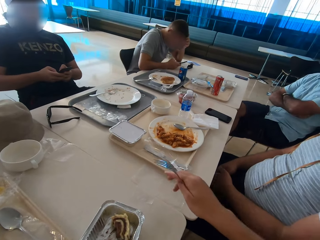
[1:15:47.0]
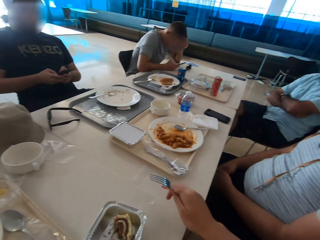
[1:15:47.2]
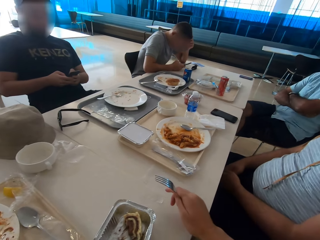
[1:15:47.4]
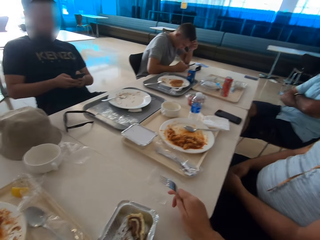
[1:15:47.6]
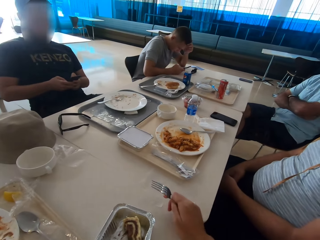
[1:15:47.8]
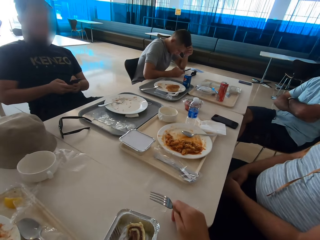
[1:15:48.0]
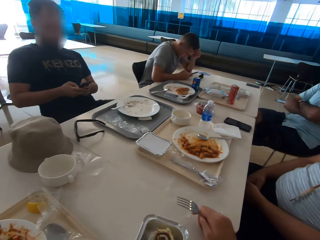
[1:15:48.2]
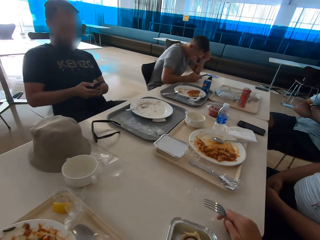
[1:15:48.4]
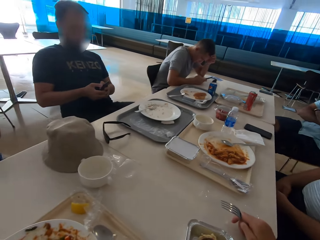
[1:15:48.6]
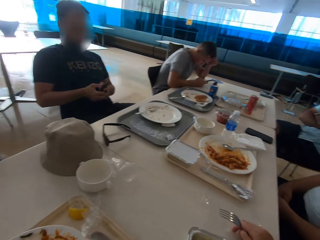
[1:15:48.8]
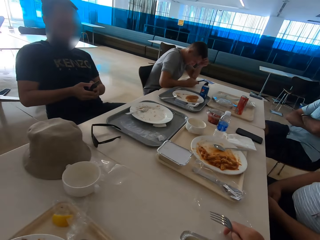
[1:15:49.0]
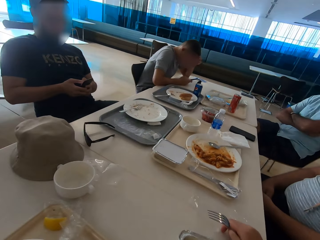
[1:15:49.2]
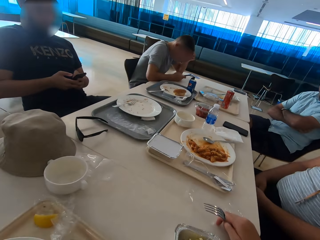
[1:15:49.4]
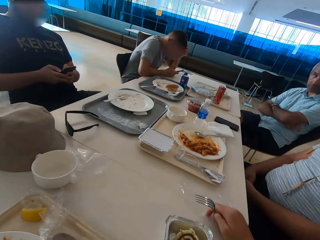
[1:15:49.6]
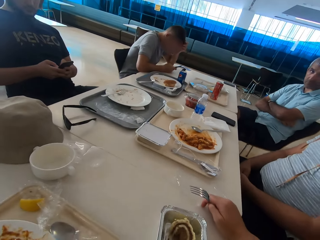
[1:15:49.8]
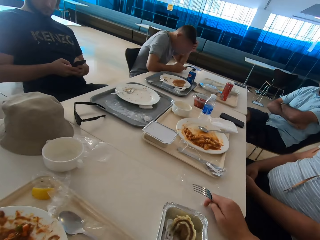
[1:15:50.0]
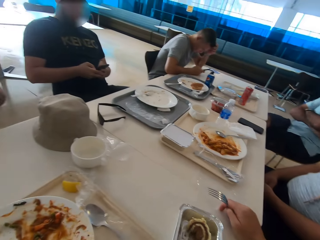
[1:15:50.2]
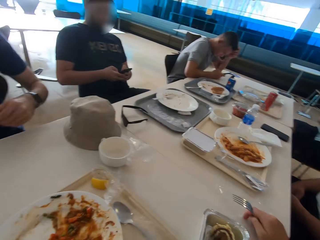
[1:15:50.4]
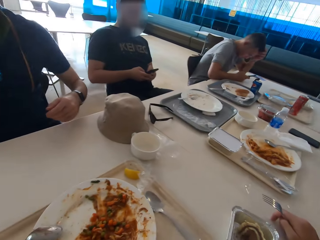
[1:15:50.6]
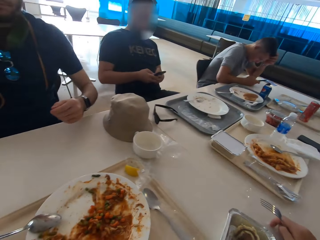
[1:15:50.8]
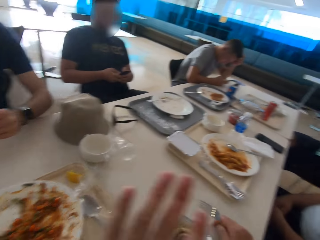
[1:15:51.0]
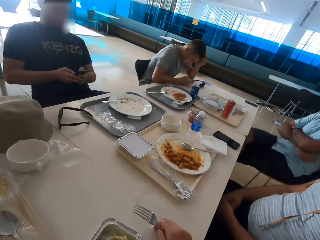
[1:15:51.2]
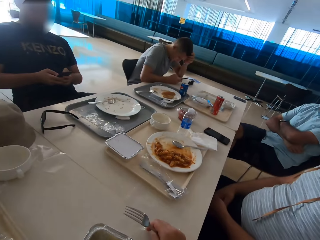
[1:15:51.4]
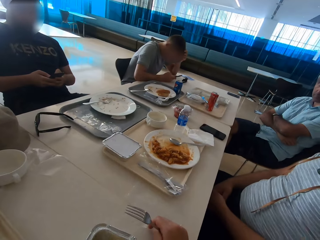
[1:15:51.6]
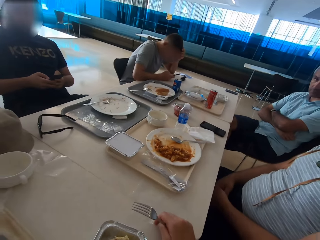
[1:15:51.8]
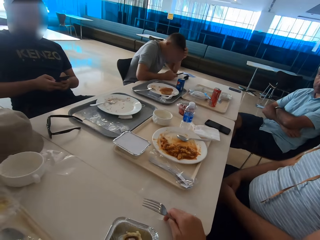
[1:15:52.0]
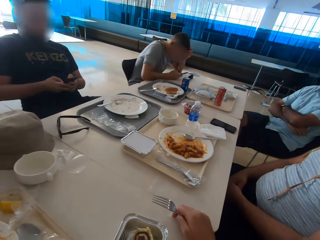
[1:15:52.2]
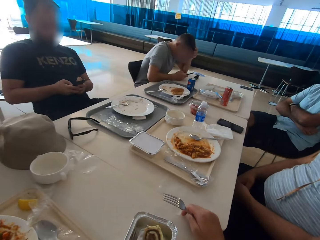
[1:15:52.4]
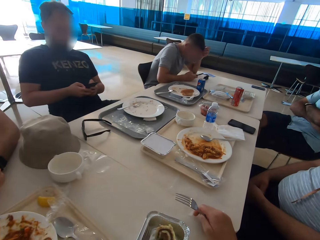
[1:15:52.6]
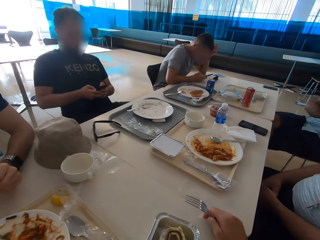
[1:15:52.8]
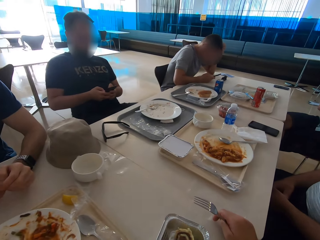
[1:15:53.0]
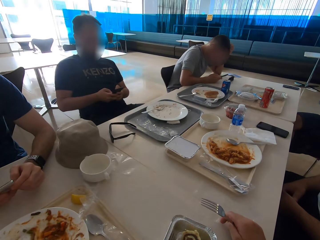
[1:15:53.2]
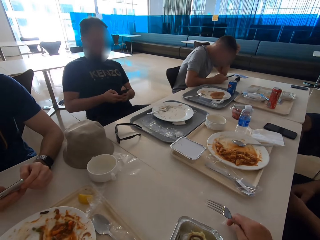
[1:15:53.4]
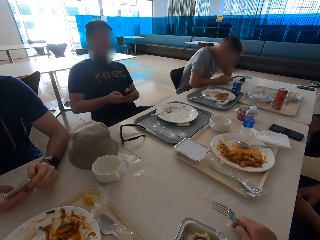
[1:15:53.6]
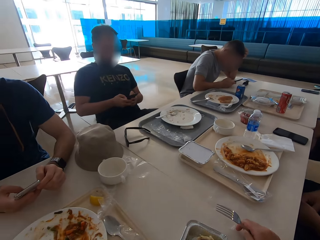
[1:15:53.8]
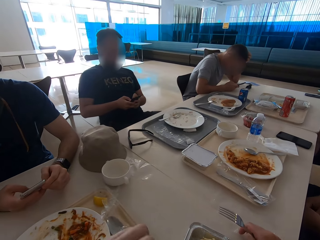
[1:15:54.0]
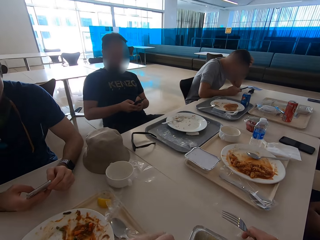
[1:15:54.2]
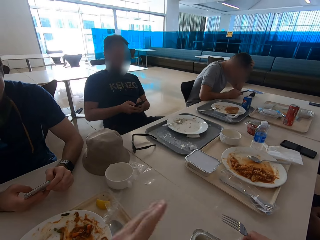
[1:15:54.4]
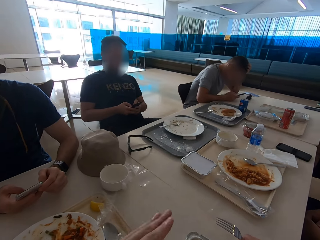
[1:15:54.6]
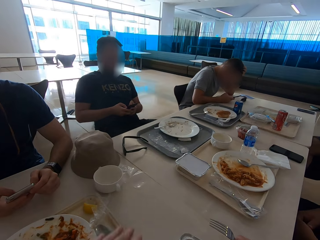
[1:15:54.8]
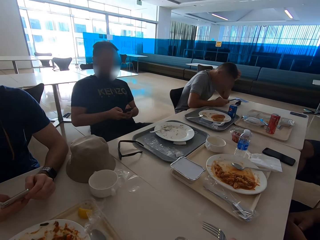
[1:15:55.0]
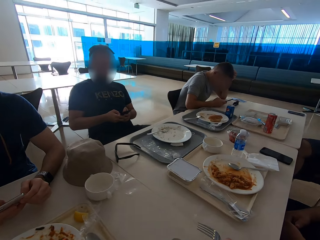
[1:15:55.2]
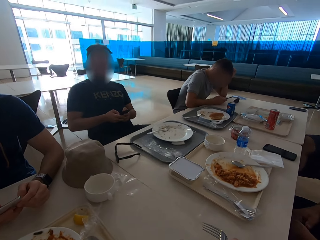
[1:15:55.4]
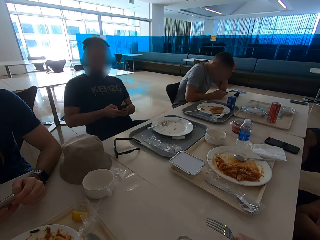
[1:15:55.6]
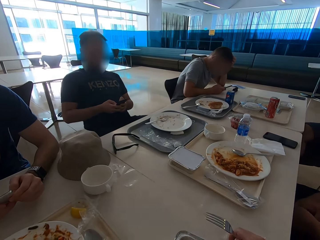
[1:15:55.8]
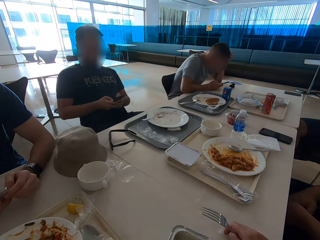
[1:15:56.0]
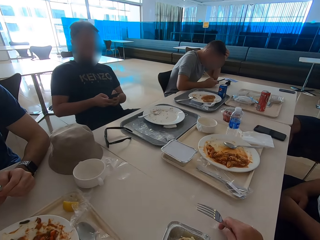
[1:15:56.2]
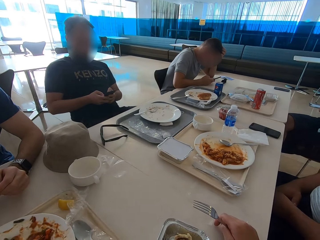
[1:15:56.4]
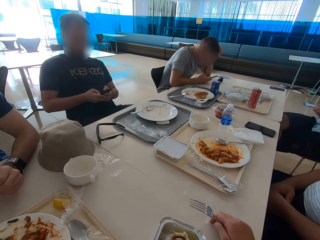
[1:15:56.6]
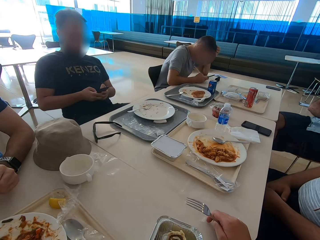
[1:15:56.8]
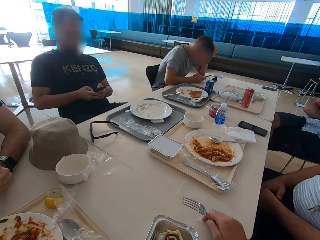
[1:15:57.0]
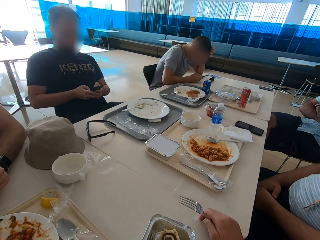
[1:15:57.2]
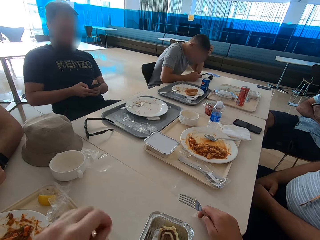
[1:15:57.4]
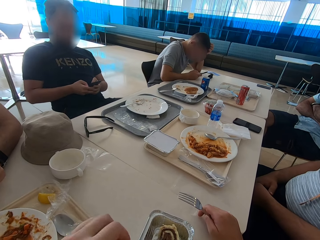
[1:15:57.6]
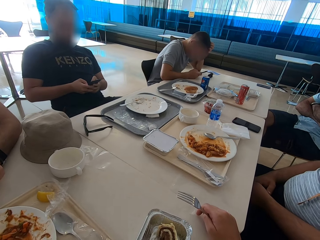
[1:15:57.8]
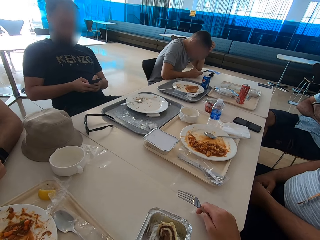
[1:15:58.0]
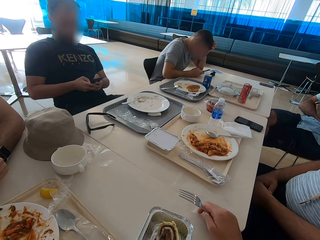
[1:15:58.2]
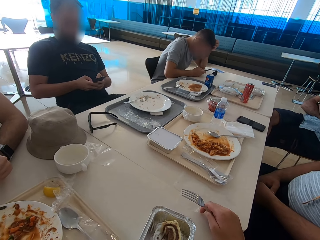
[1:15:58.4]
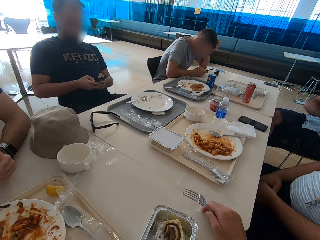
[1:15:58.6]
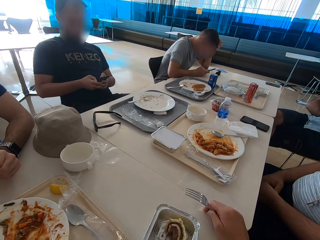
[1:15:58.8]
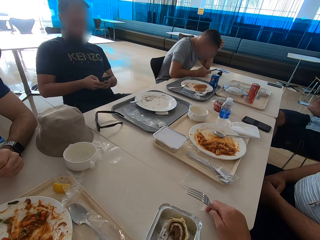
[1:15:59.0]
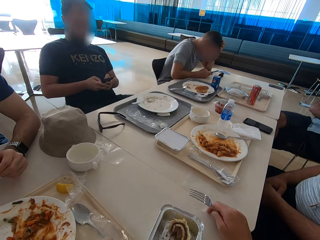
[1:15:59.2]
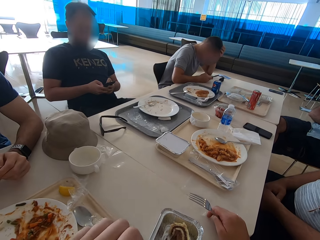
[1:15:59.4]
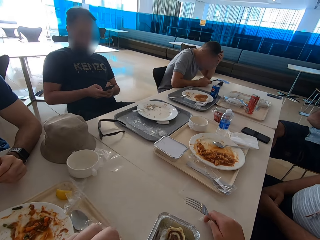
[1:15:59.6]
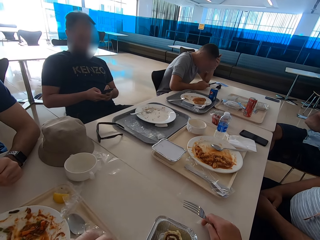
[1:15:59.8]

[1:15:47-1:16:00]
A man moves his legs. The camera wearer looks around. Another man sits close to a third man. A fourth man sits close to the camera wearer. The first man sits close to the fourth man. The second man sits close to the third man. The camera wearer gestures with the left hand. The second man looks at his phone. He operates the mobile phone. The camera wearer looks around. They use gestures. They look around.

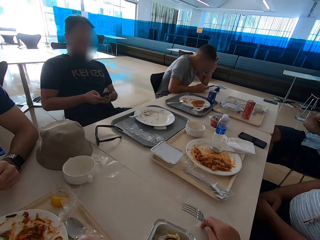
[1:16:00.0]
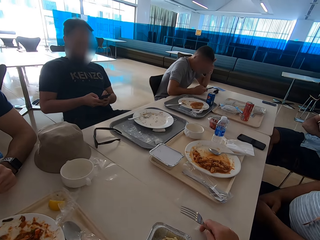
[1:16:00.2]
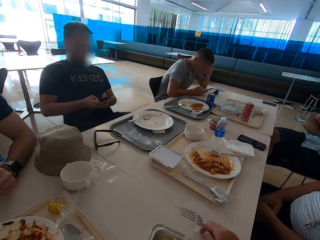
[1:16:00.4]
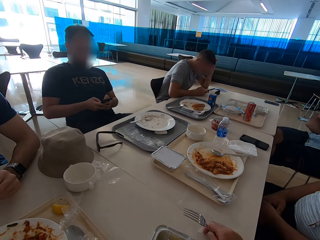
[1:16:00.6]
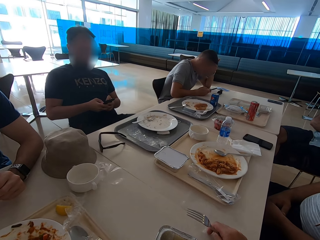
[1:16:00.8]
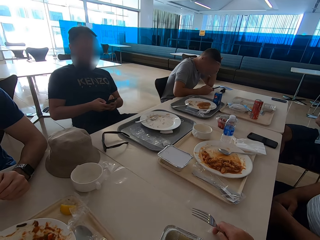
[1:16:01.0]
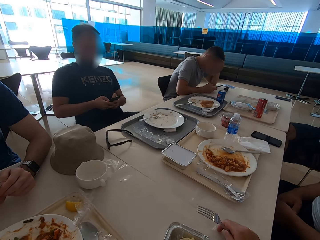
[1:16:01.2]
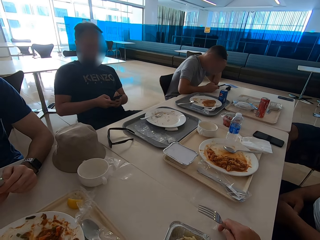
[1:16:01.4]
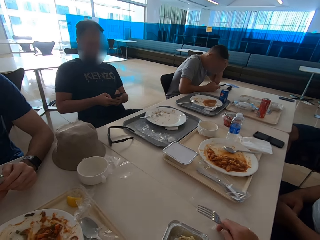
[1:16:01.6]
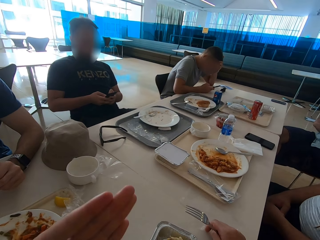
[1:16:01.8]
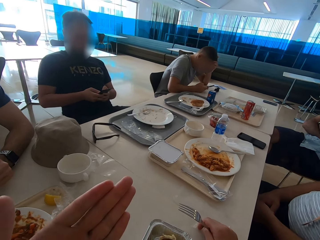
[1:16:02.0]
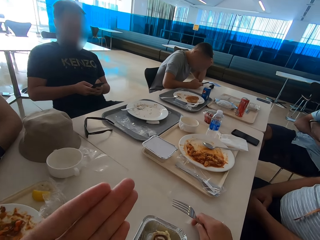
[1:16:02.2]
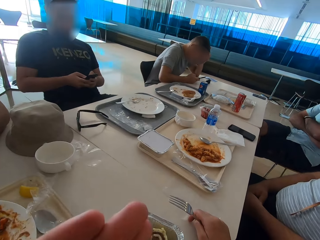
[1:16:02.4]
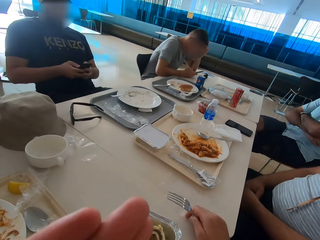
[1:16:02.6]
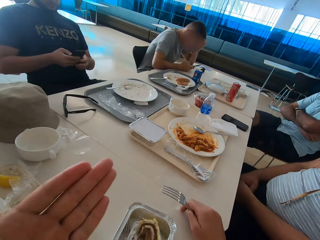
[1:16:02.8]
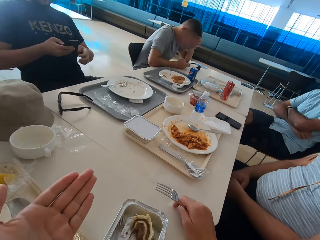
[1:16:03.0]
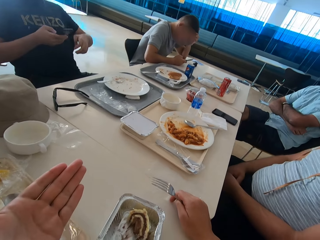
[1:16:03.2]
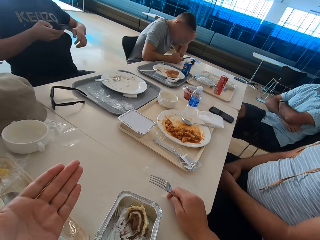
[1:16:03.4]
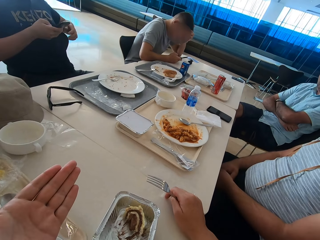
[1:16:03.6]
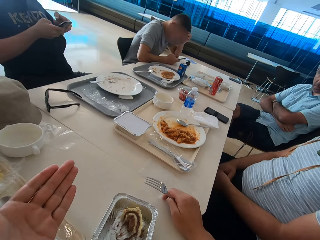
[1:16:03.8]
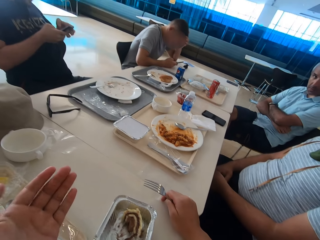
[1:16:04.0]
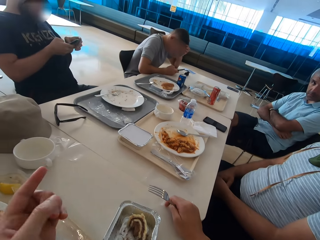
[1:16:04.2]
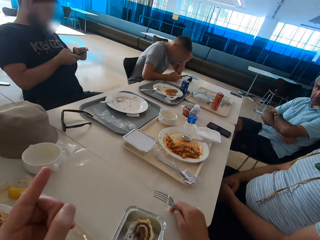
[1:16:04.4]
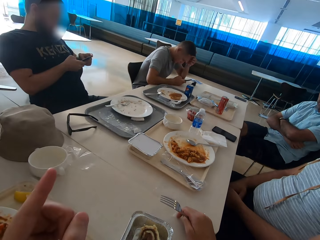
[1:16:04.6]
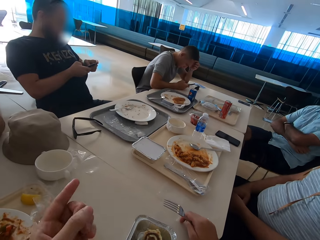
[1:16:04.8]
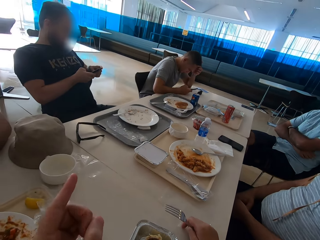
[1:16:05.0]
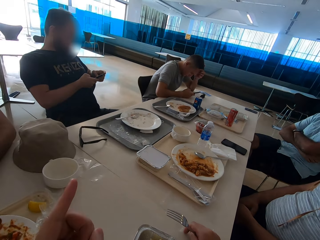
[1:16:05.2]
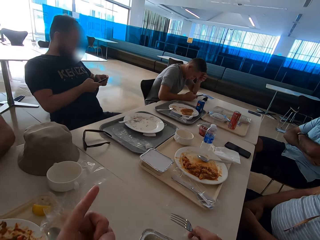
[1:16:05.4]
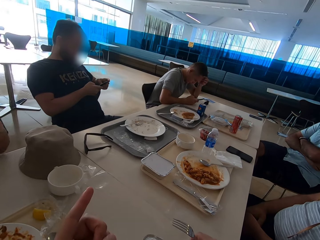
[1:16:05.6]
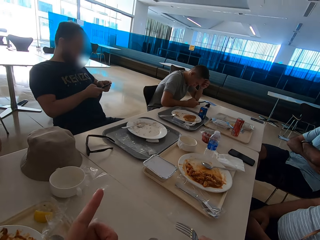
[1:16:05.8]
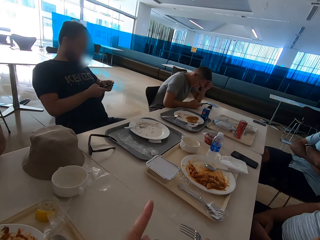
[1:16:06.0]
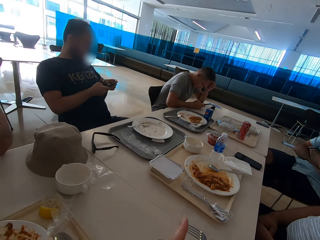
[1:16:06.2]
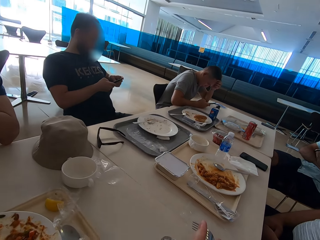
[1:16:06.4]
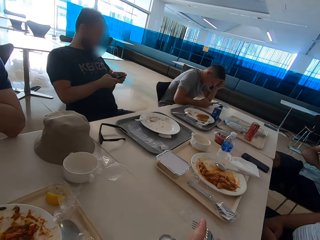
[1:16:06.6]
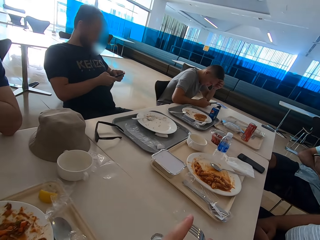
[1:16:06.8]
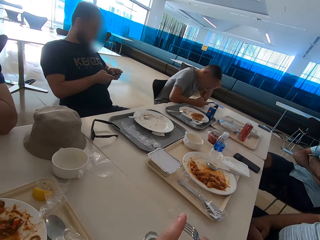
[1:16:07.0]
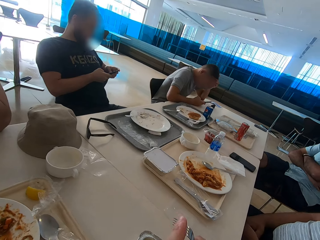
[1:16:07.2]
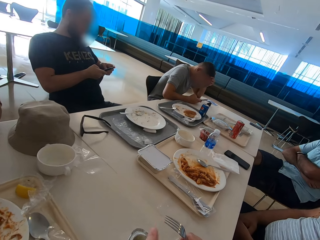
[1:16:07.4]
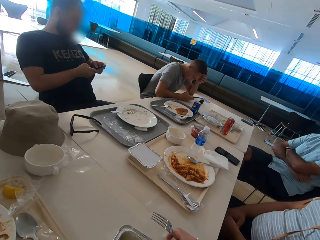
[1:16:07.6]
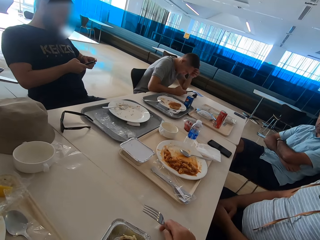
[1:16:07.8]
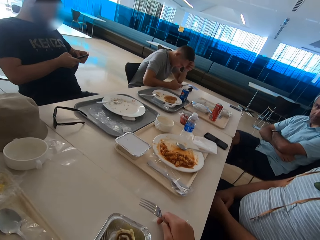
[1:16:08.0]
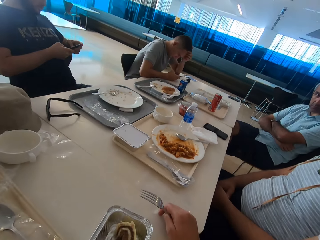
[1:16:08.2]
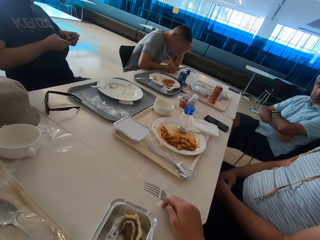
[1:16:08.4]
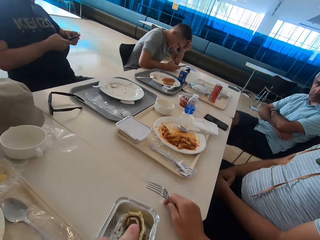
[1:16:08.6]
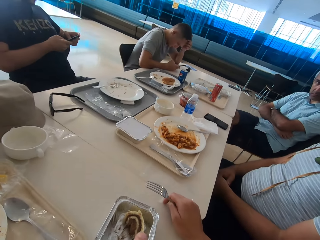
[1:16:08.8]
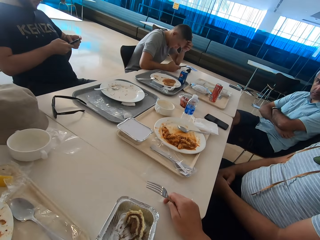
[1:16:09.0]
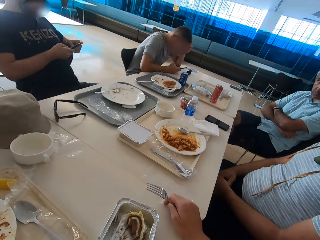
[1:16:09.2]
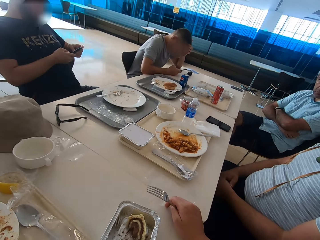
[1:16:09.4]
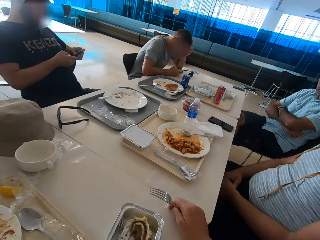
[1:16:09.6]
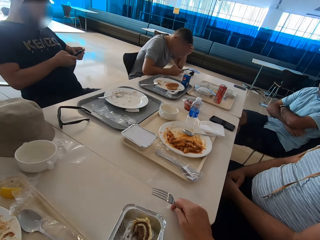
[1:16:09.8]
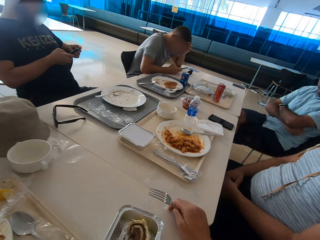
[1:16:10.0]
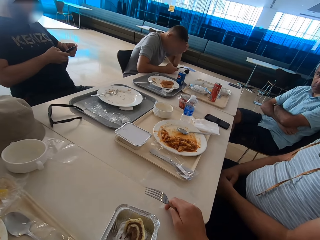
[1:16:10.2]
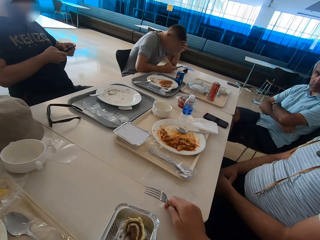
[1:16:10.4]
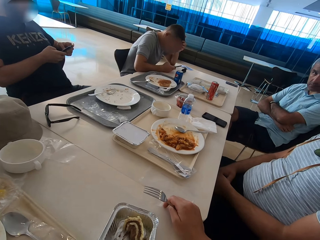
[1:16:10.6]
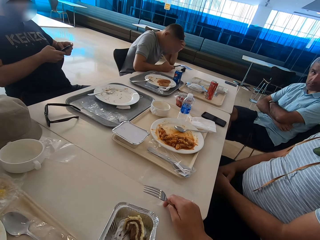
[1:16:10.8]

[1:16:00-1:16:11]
A man touches his face and operates a mobile phone. The camera wearer uses gestures. Another man moves his hand backwards. The camera wearer points. The second man operates a mobile phone. A third man moves his hand. The camera wearer looks around. They use gestures. They look around.
